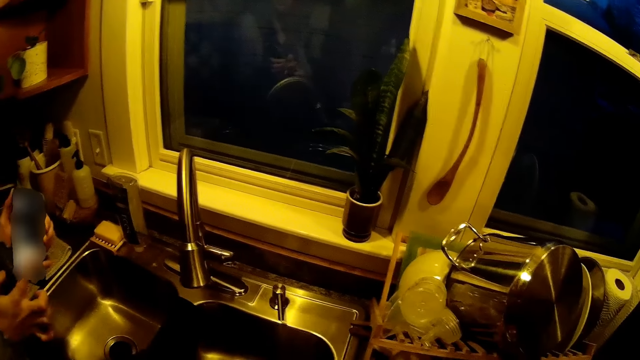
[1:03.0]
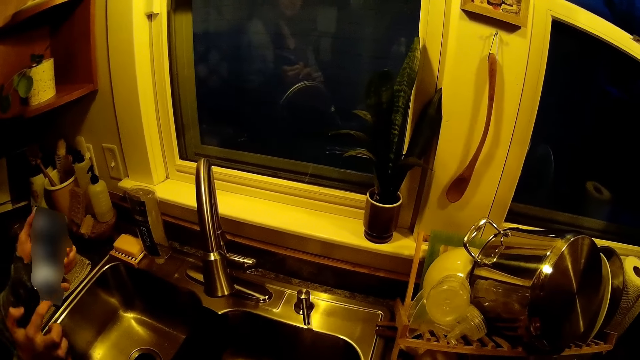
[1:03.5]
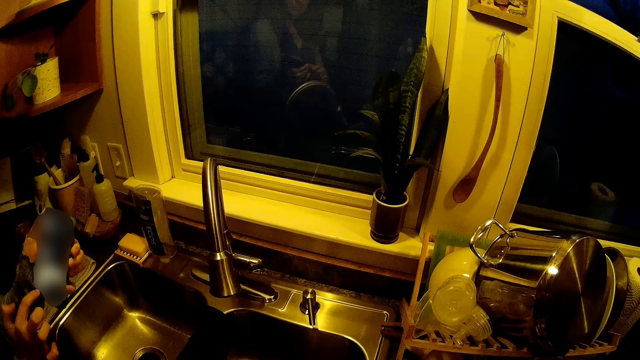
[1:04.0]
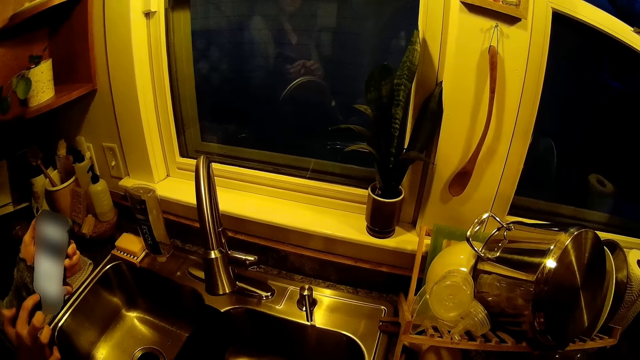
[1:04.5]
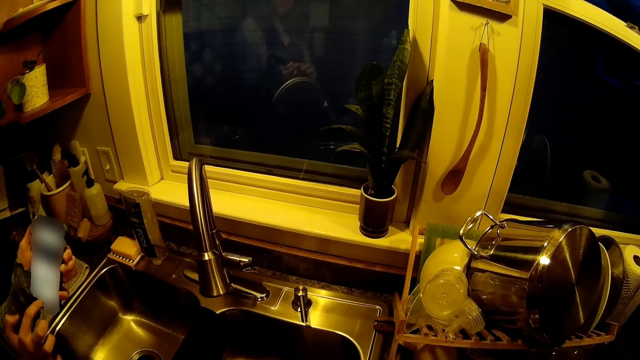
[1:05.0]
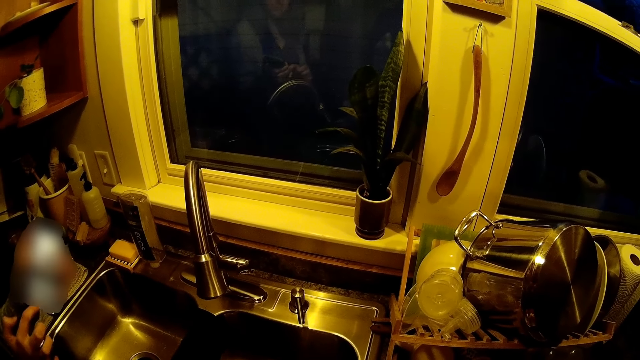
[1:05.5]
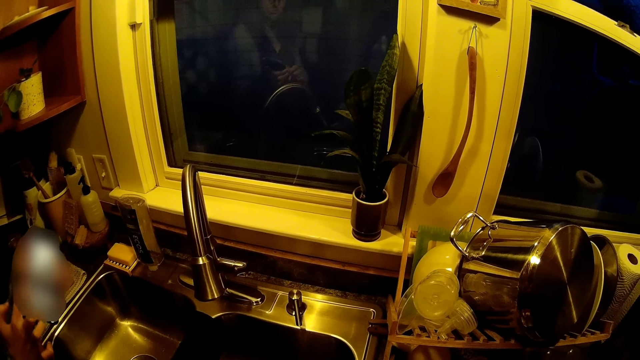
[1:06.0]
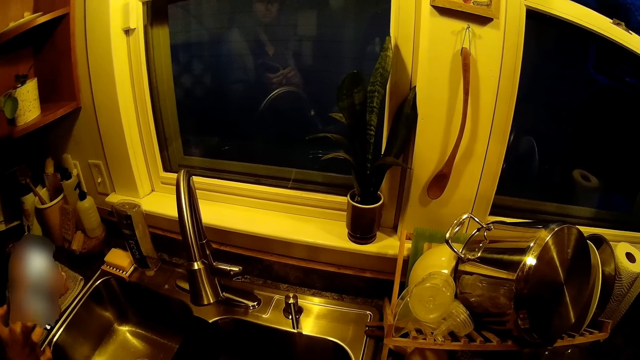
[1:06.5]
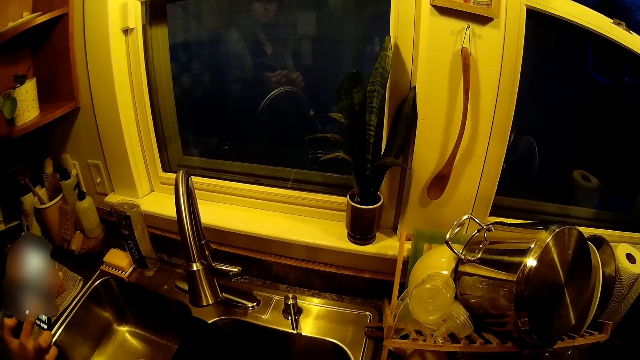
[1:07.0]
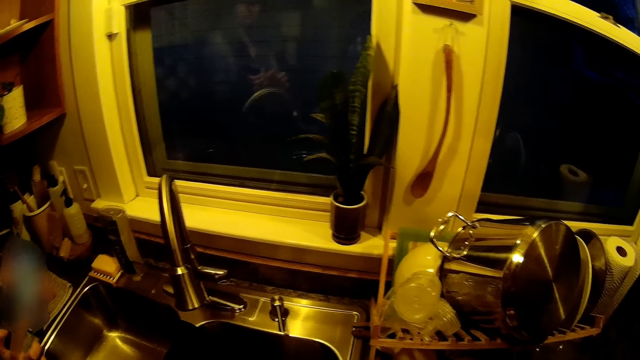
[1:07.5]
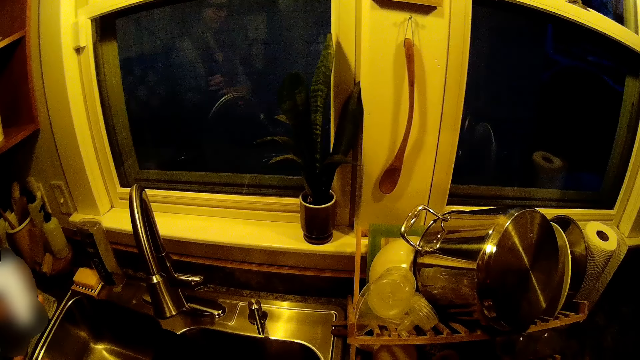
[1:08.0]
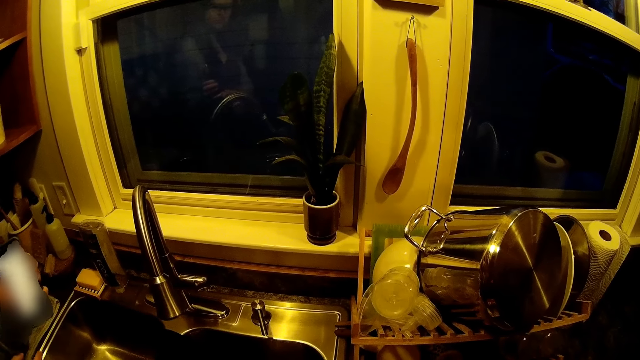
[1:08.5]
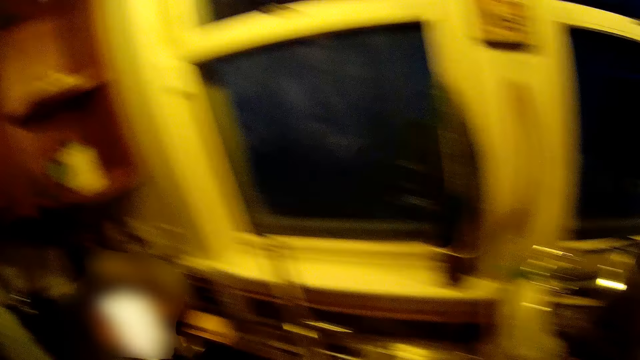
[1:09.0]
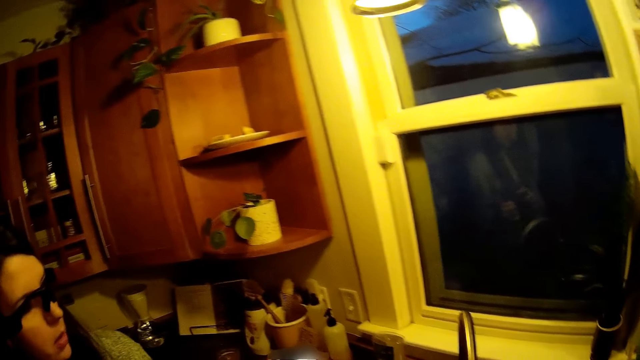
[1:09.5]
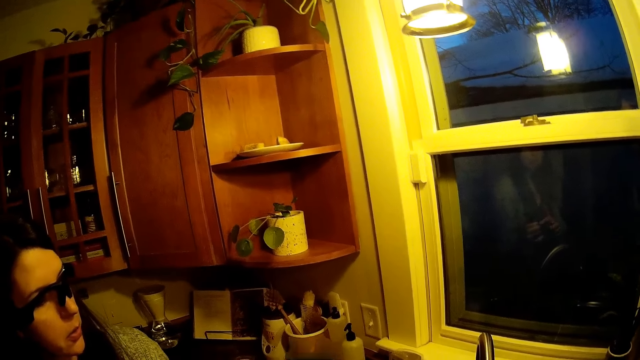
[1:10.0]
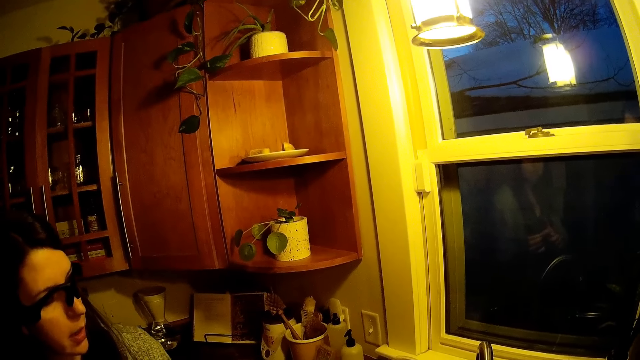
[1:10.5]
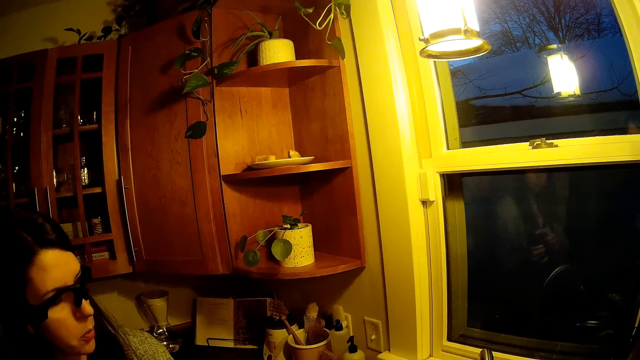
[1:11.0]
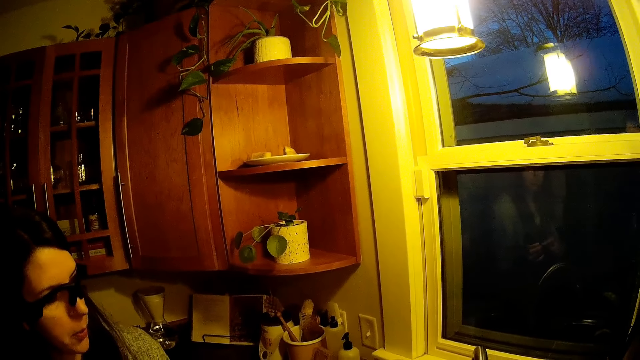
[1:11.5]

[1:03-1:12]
The person scrolls on a phone. The person explains something on the phone to the camera wearer.

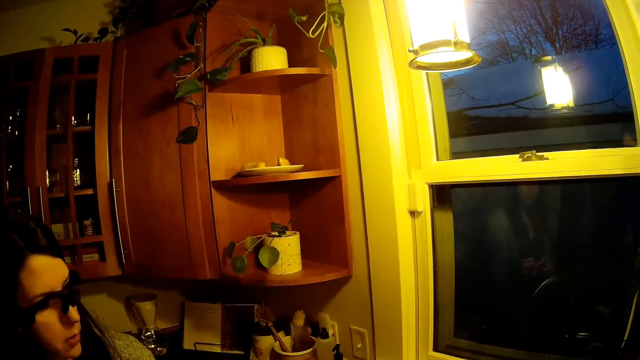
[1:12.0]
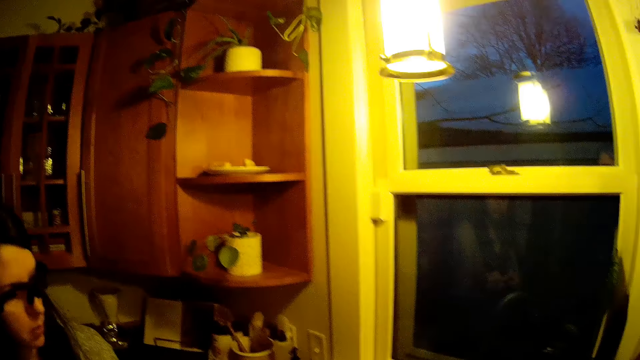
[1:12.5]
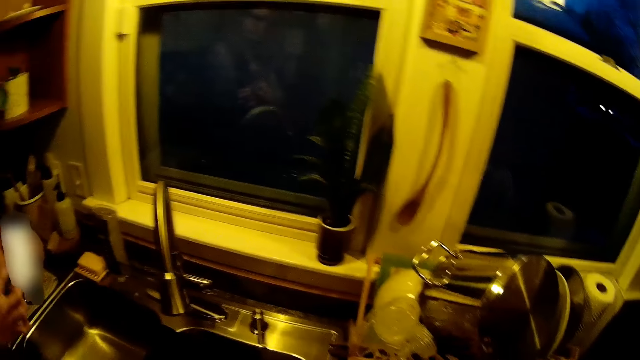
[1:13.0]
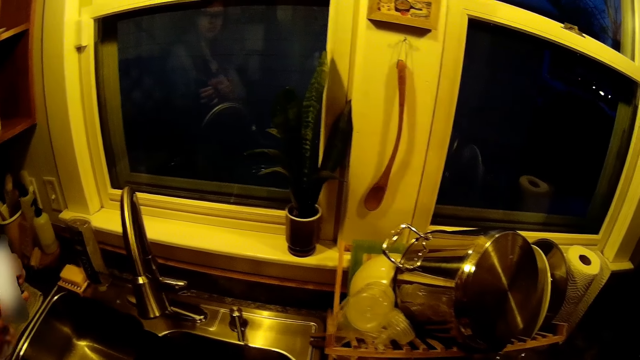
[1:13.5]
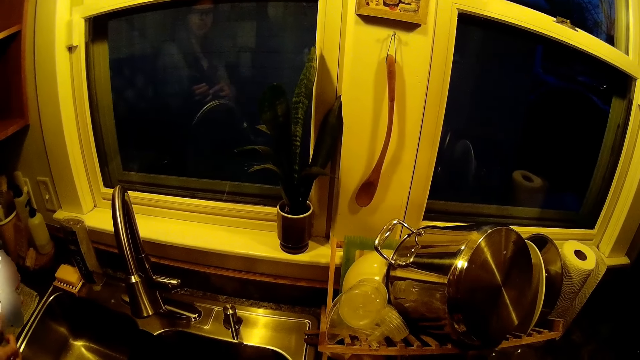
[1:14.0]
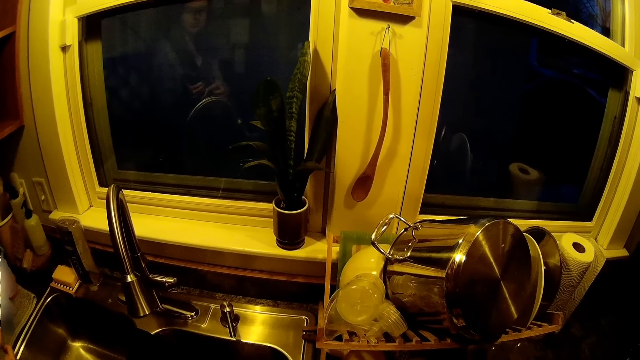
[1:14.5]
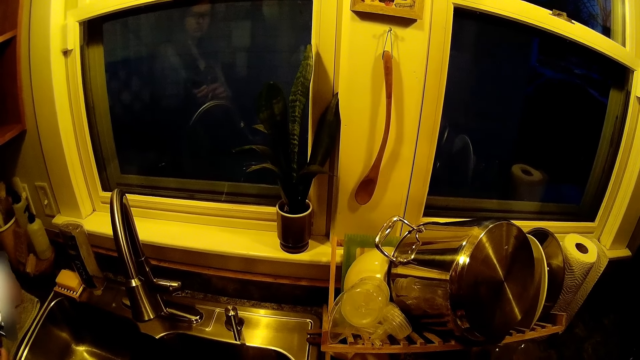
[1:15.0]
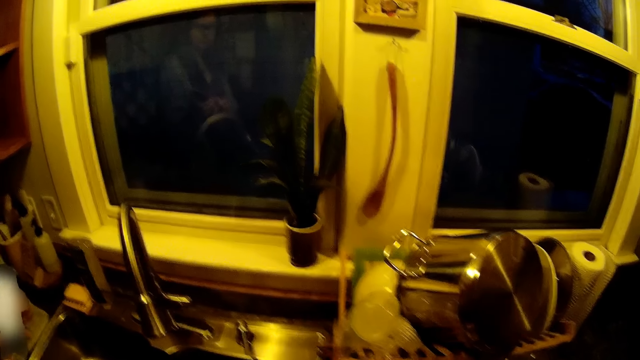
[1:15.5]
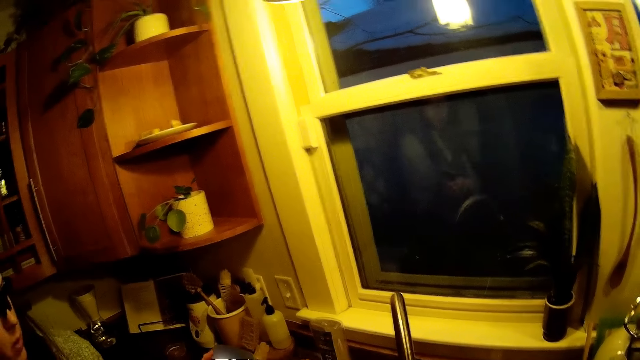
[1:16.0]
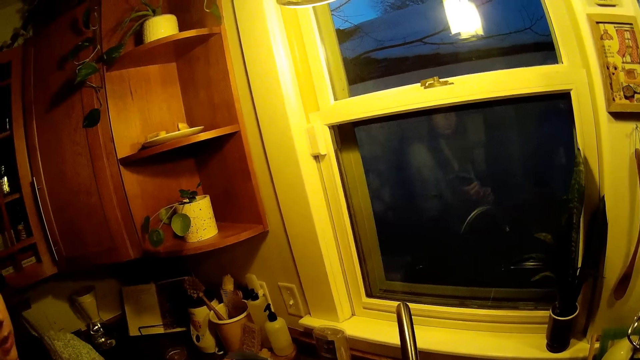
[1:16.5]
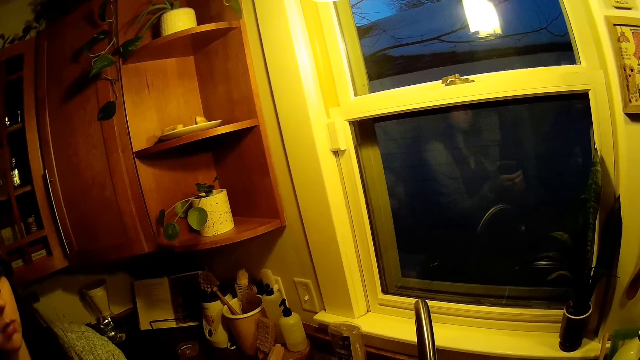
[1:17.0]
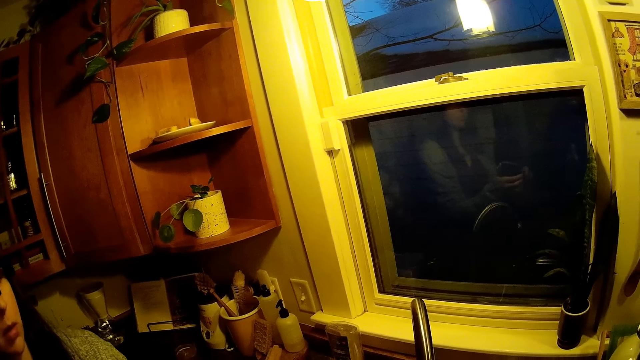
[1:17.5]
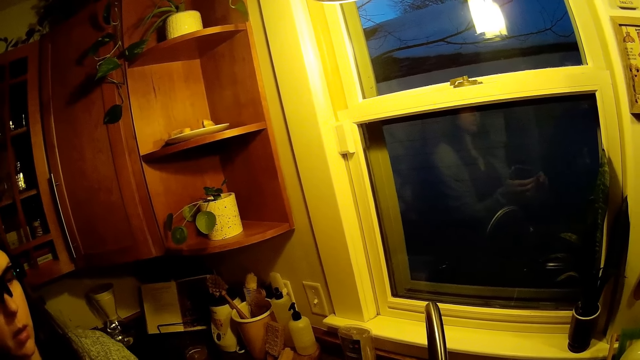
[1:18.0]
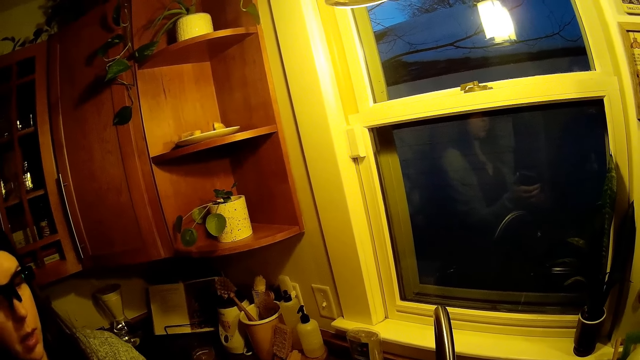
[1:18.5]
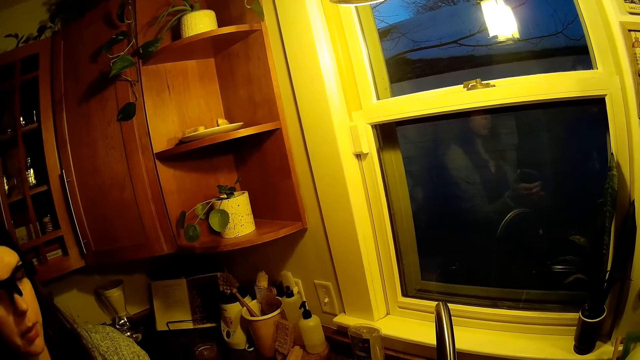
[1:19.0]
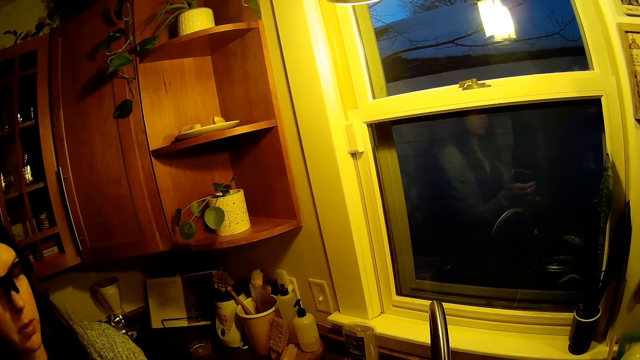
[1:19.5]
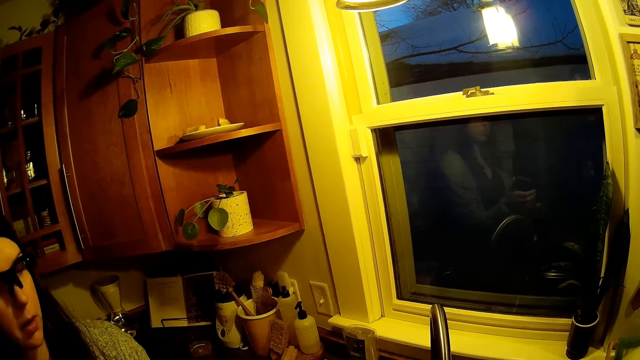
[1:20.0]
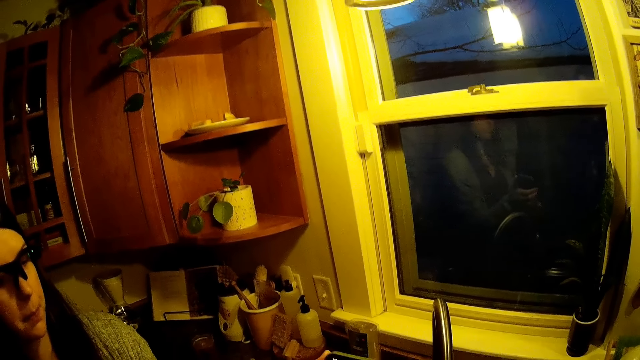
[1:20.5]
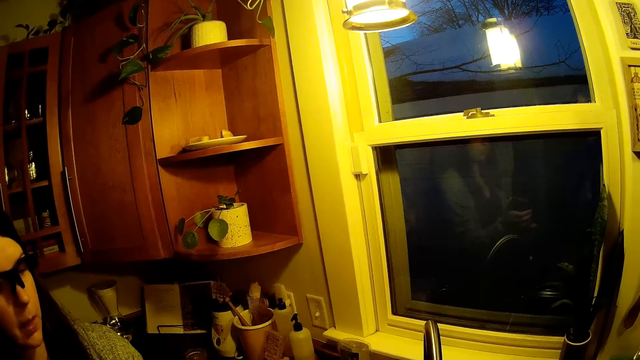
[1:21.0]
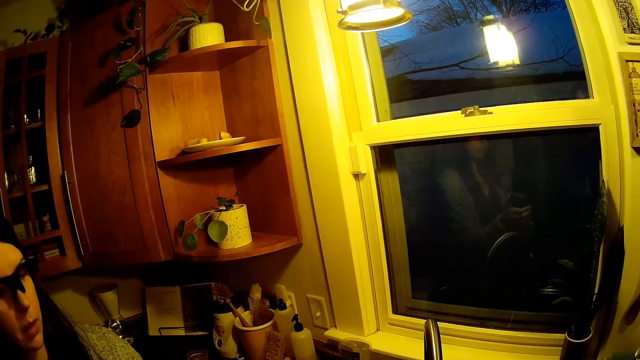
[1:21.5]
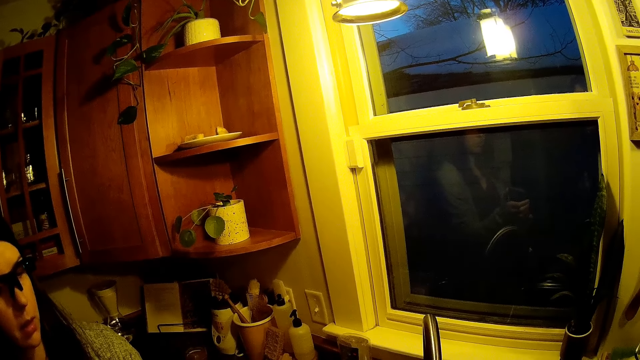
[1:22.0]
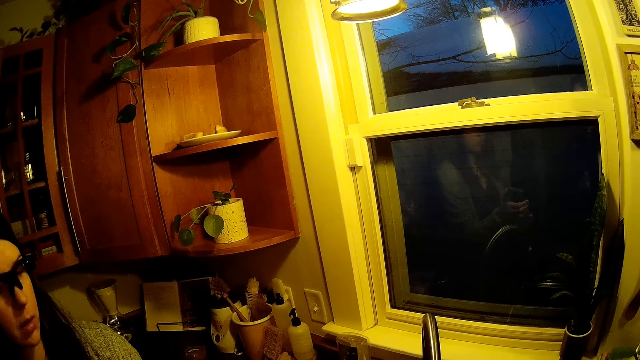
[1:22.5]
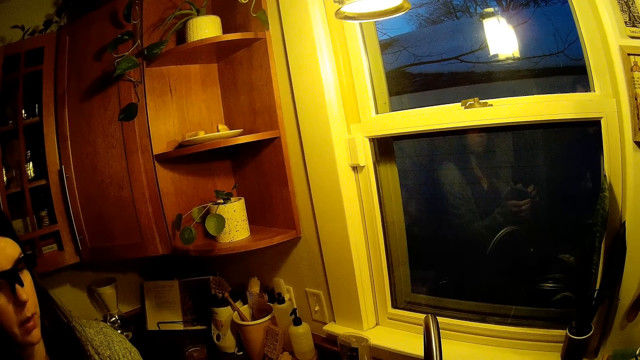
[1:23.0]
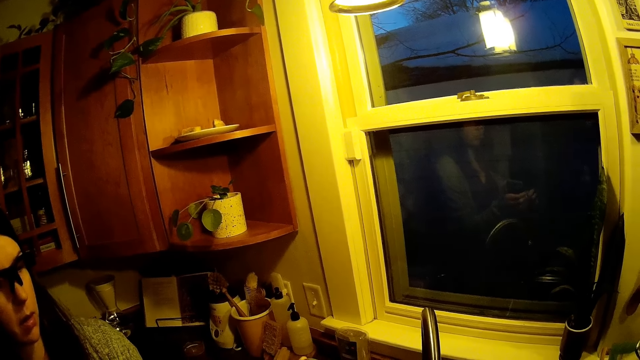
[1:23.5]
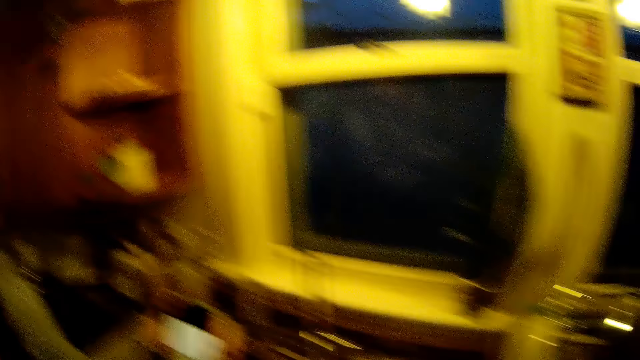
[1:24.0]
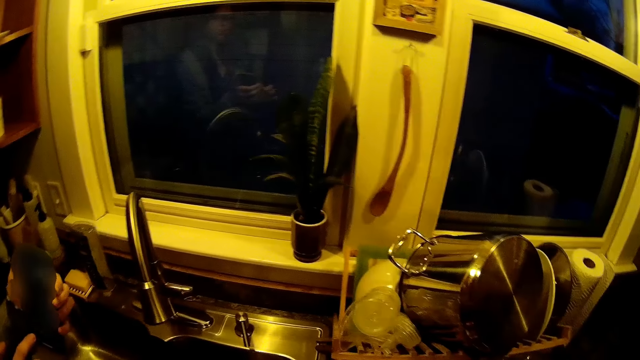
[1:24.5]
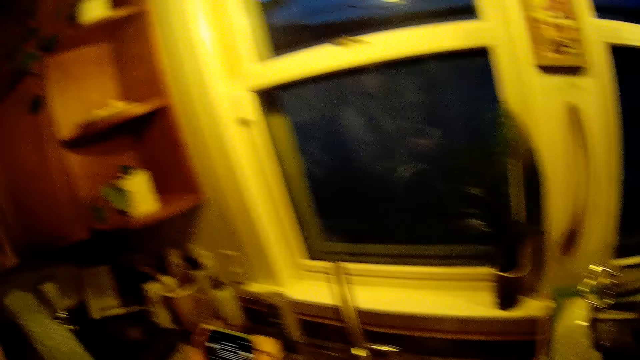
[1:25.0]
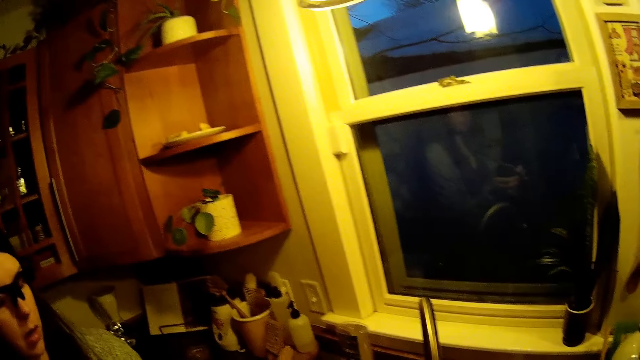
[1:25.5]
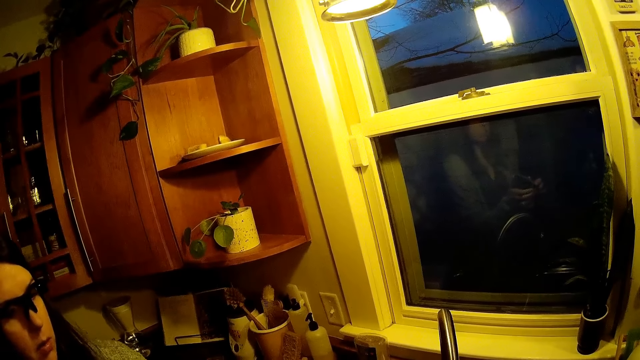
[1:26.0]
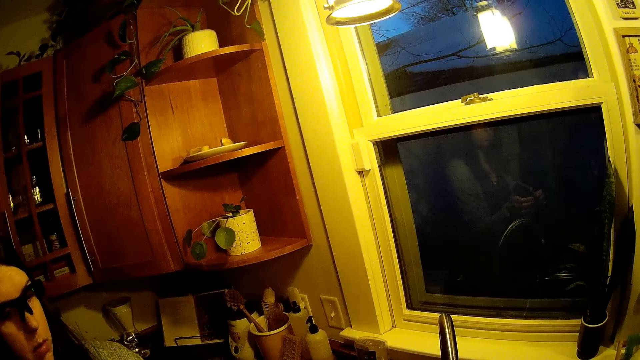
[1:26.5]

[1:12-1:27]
The person scrolls on the phone and explains something on the phone to the camera wearer. The camera wearer looks around in the kitchen. The person explains something on the phone to them.
